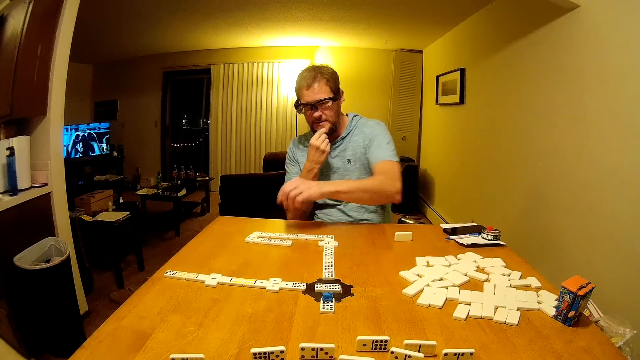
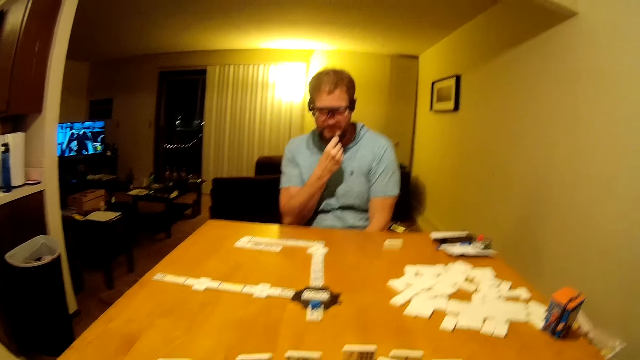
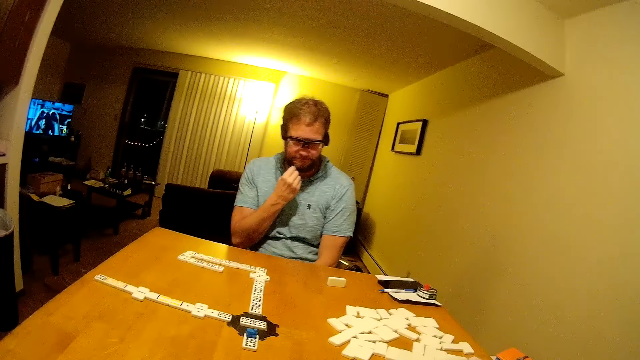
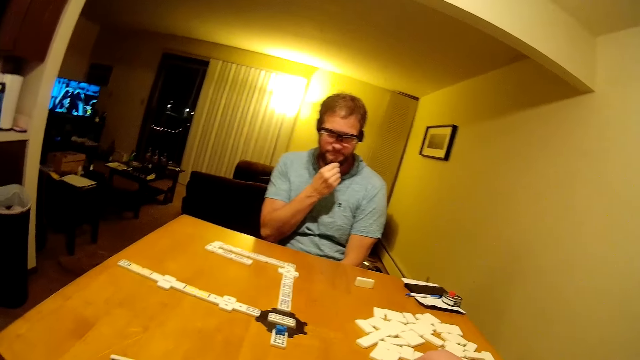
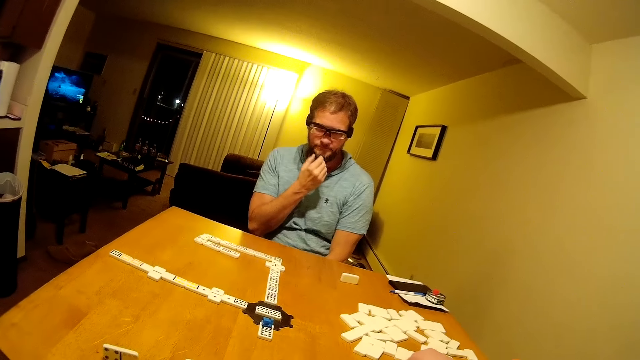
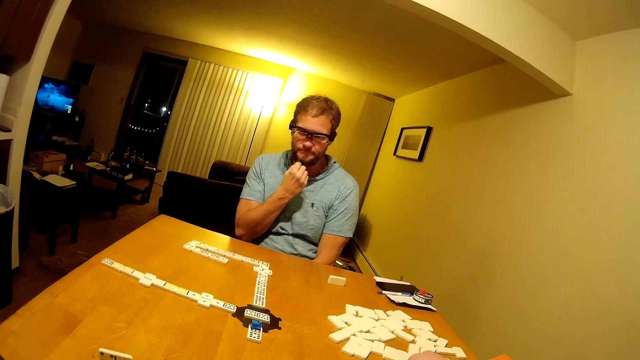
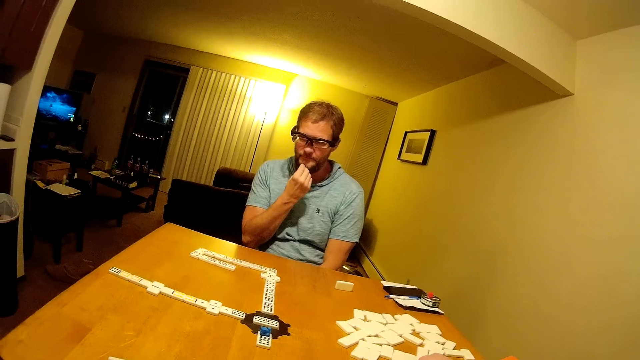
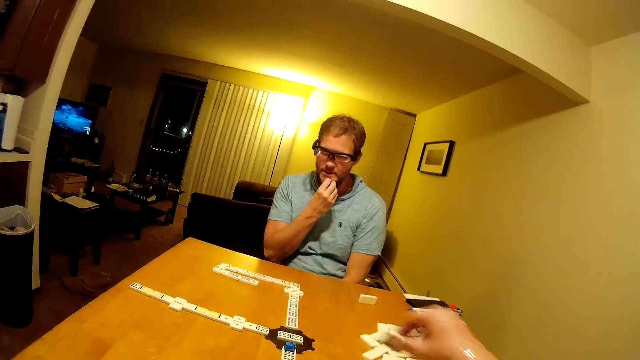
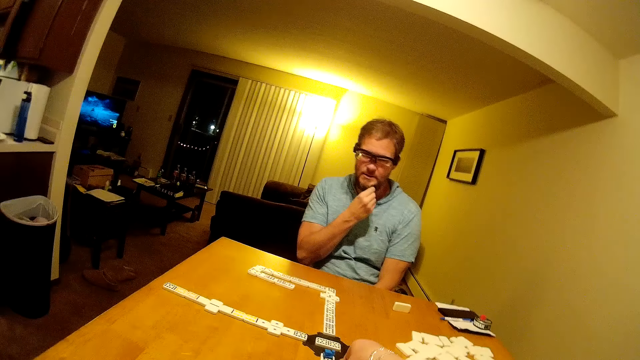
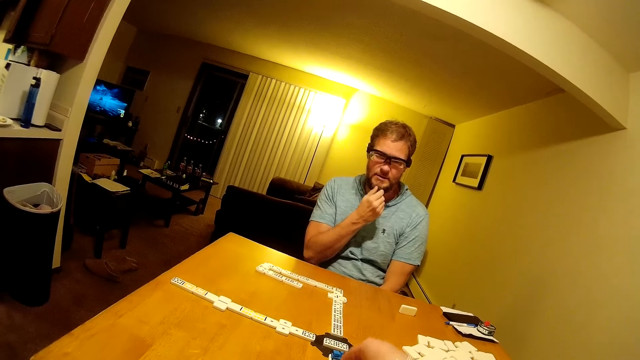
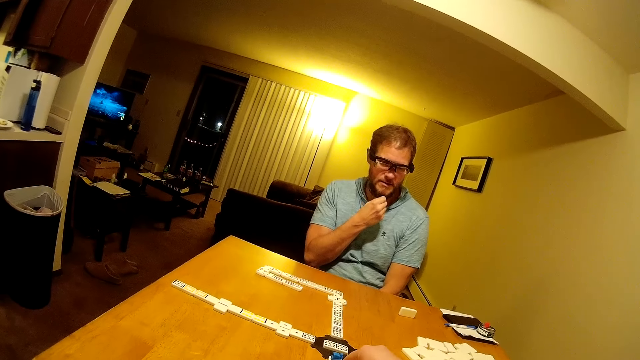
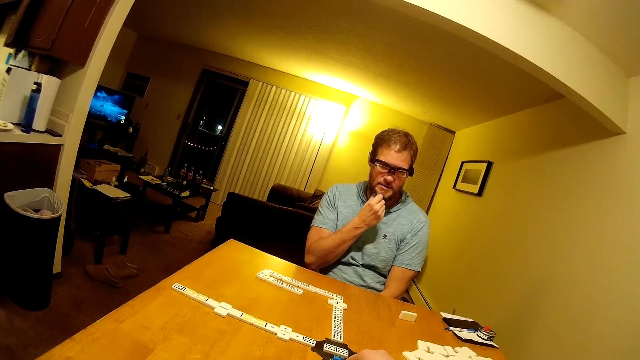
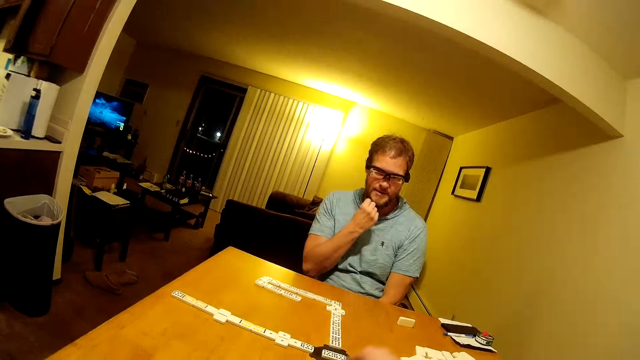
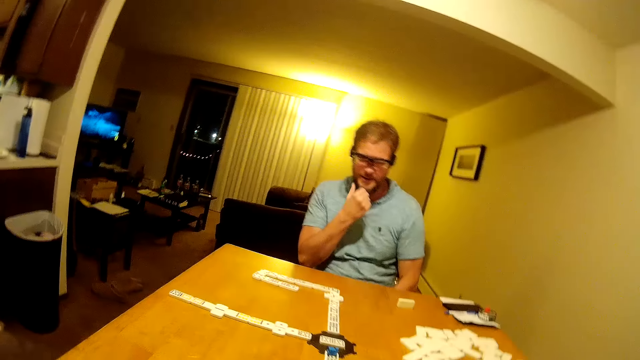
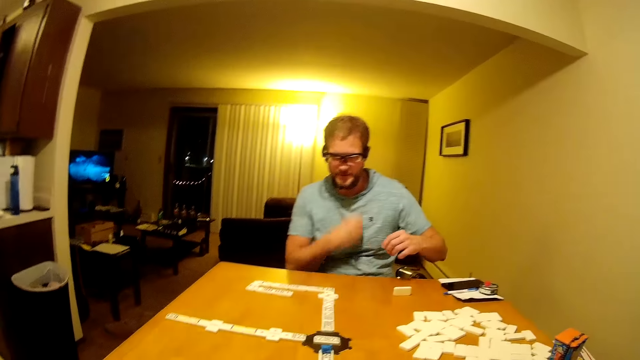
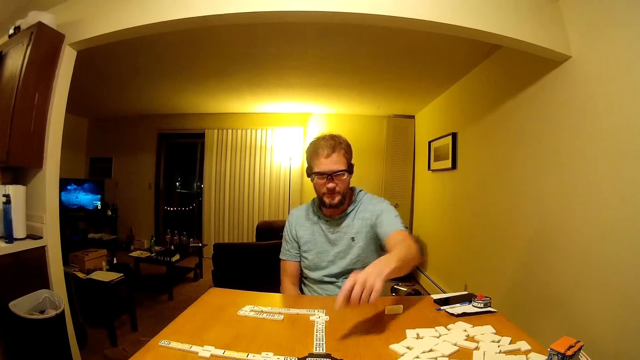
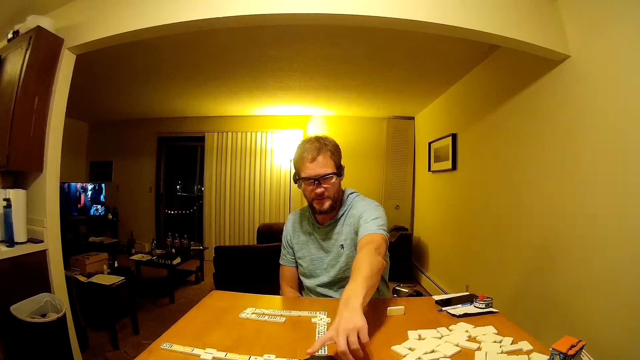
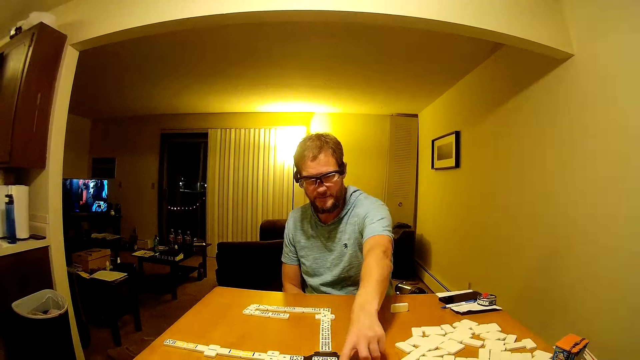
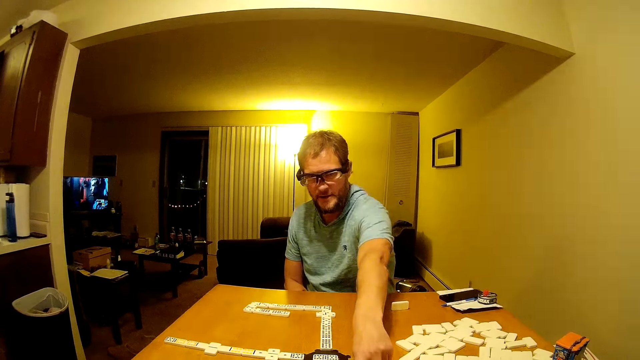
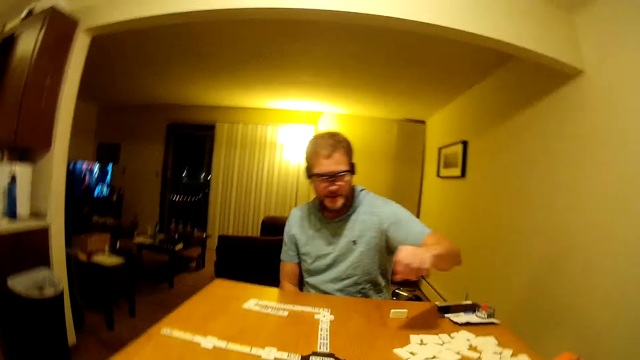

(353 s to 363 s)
The camera wearer picks the domino from the table and places the domino on the line of the dominoes. A man points at the domino piece. The man touches the domino on the table.

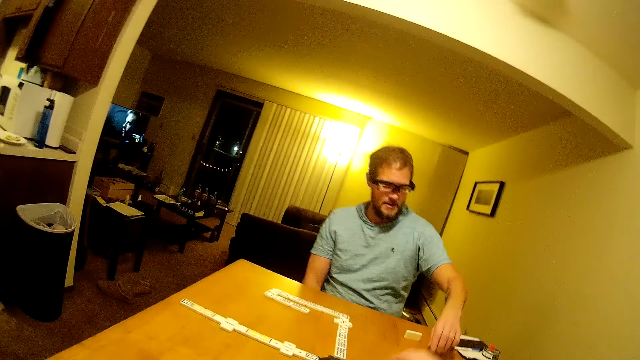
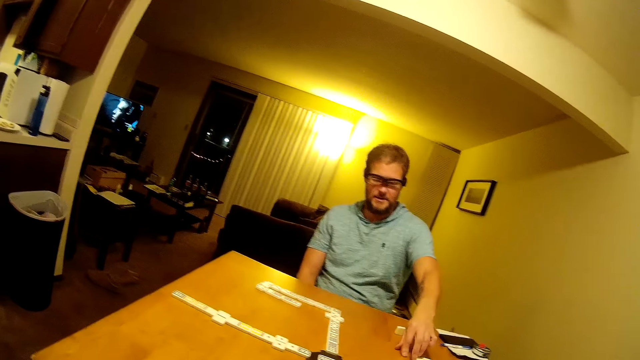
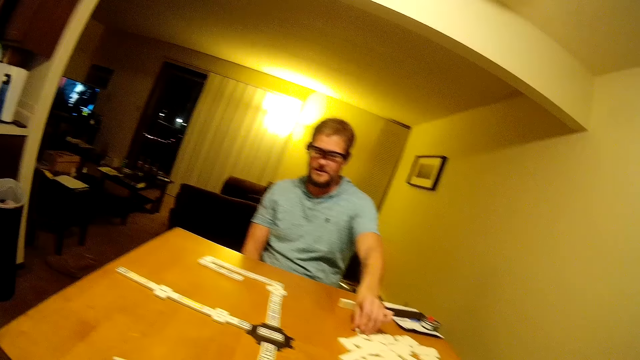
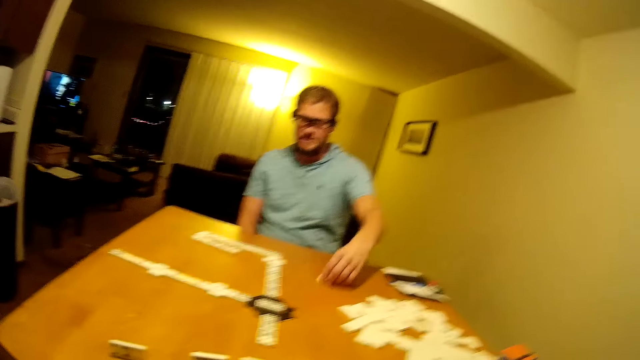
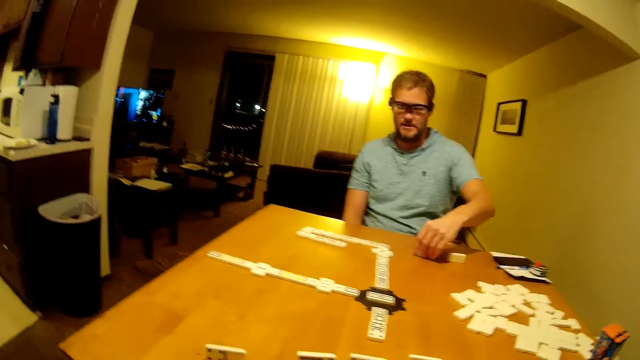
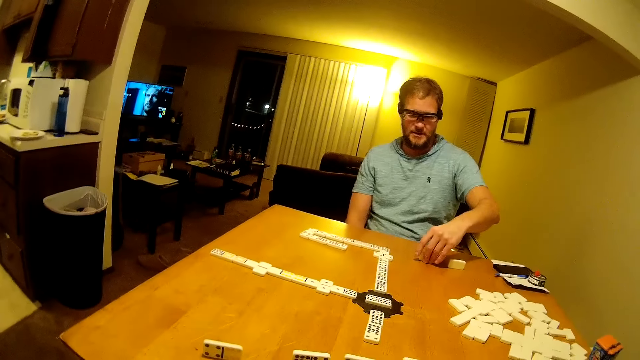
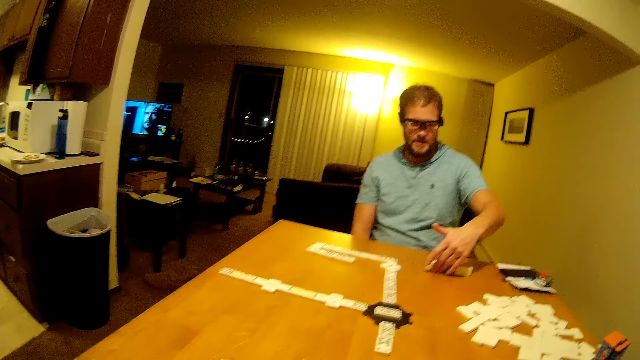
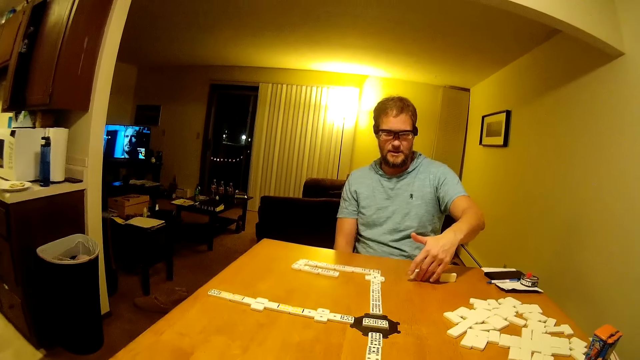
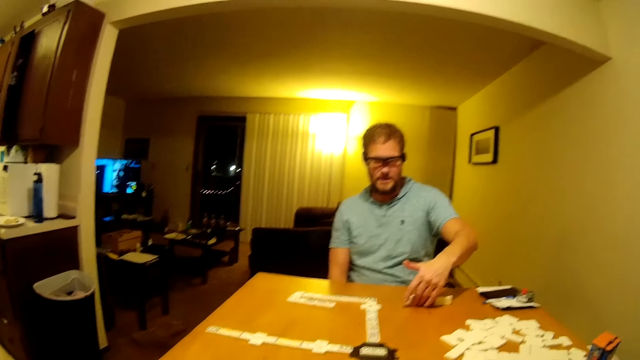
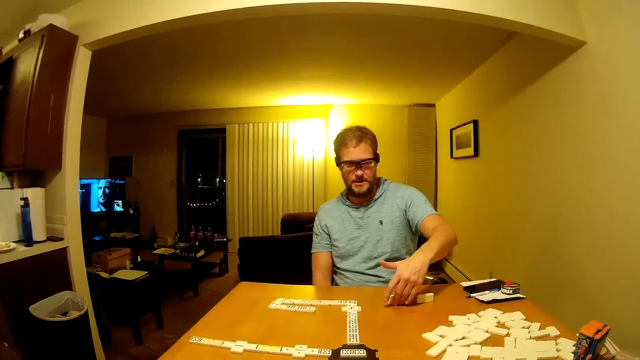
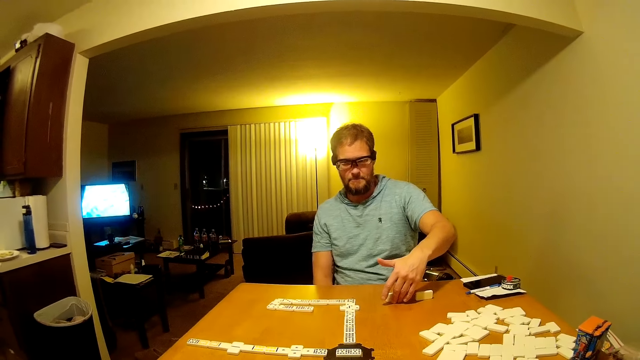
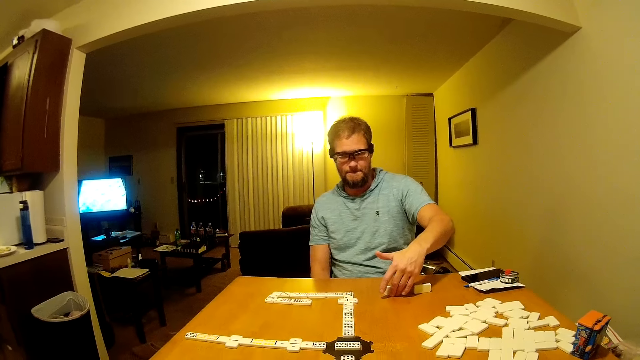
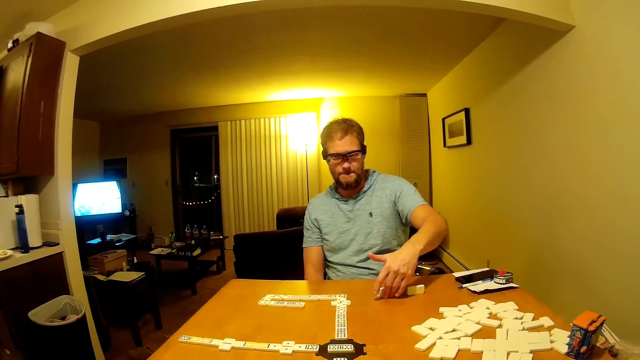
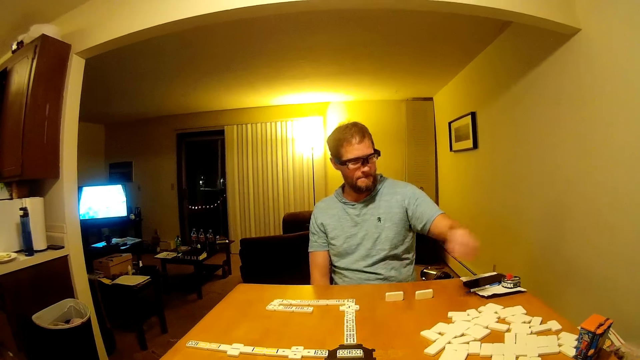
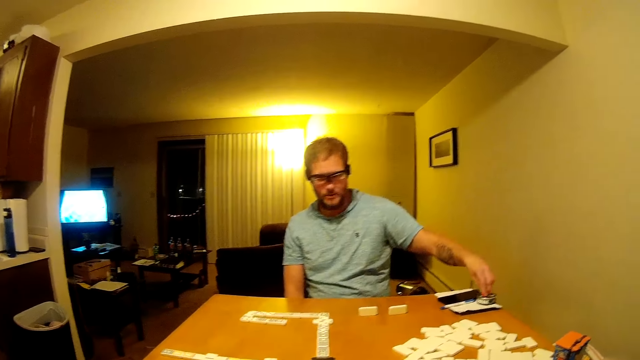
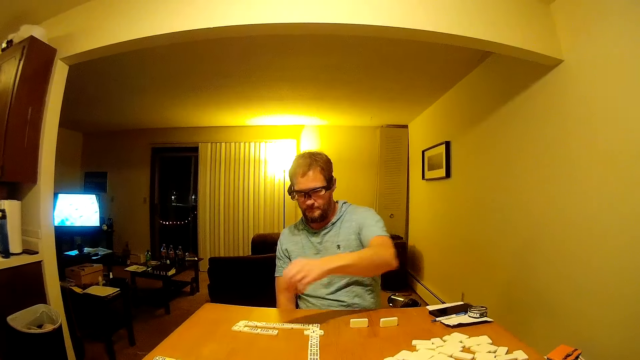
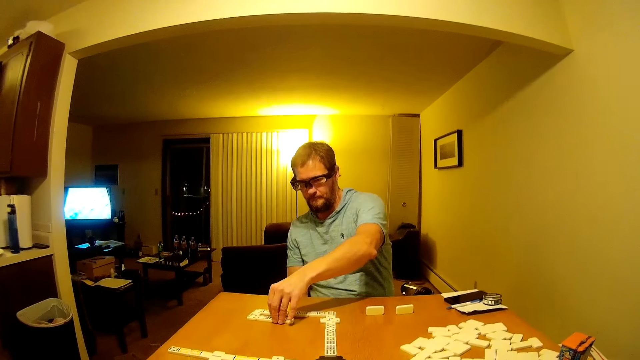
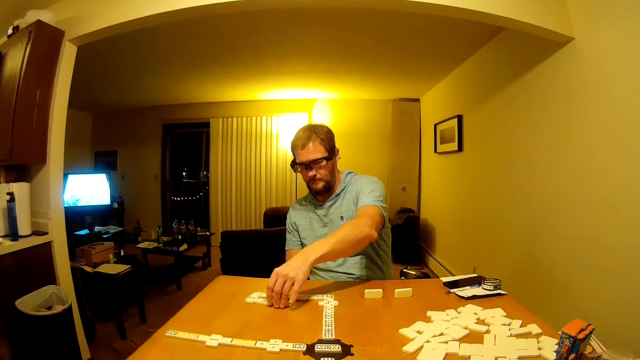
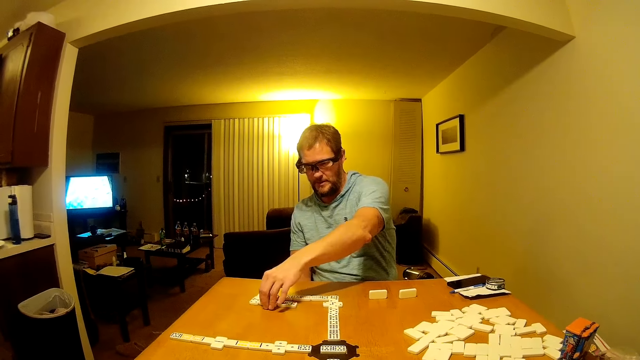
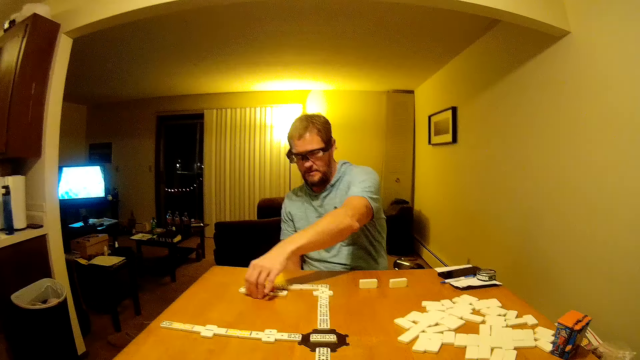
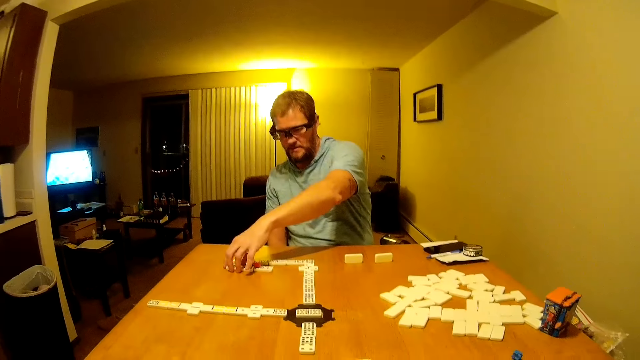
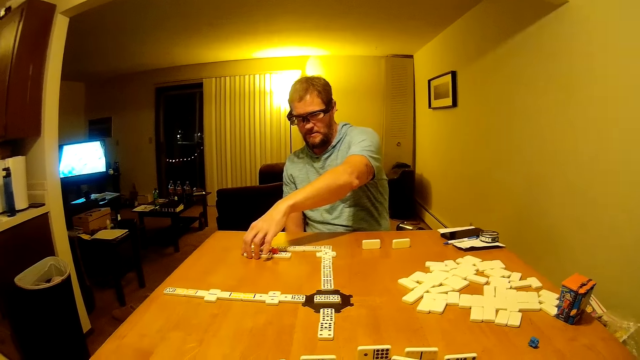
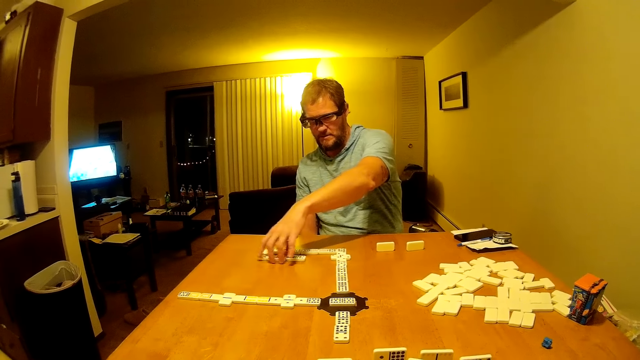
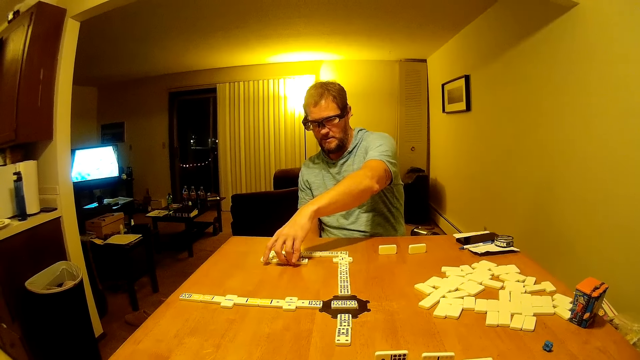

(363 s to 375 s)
A man moves the domino piece on the table. The man picks the domino from the table. The man turns the domino piece and stares at the domino piece. The man picks the domino piece from the table. The man places the domino piece on the other piece and aligns the domino pieces.
